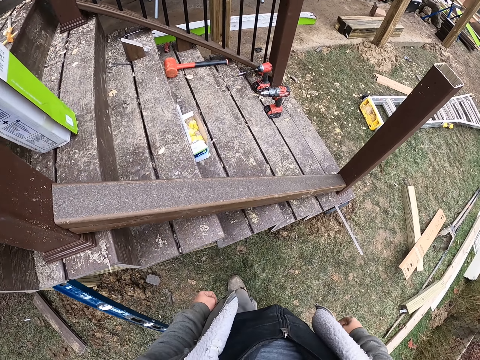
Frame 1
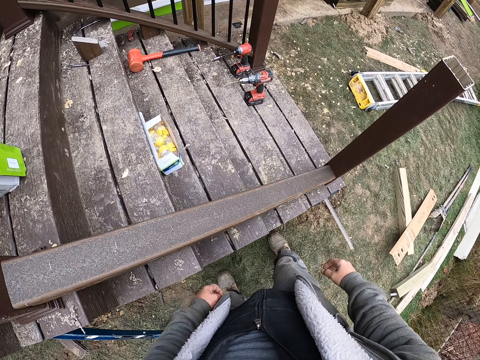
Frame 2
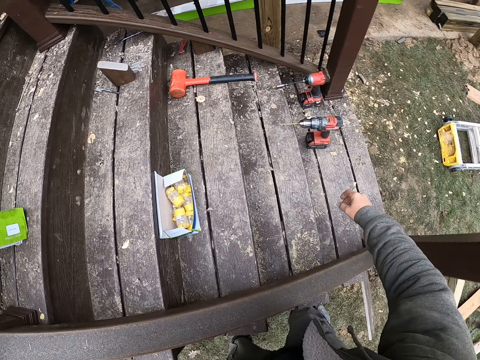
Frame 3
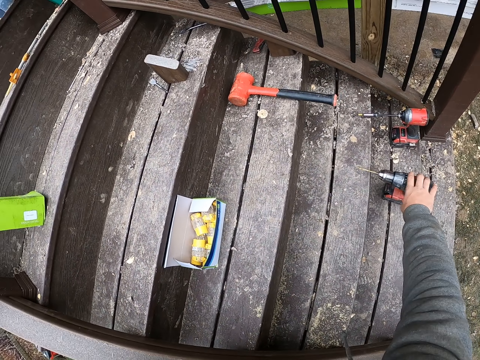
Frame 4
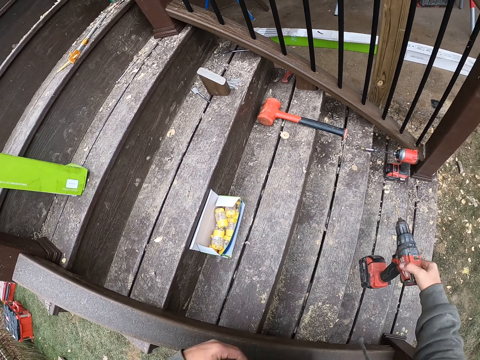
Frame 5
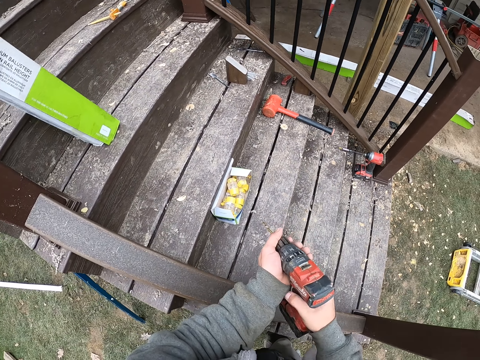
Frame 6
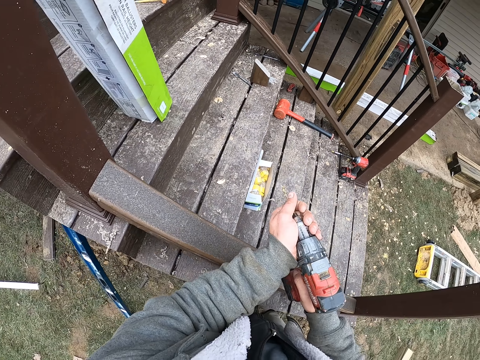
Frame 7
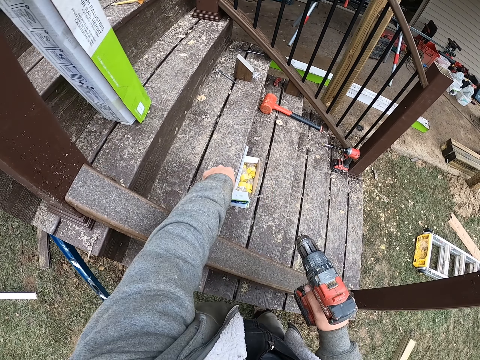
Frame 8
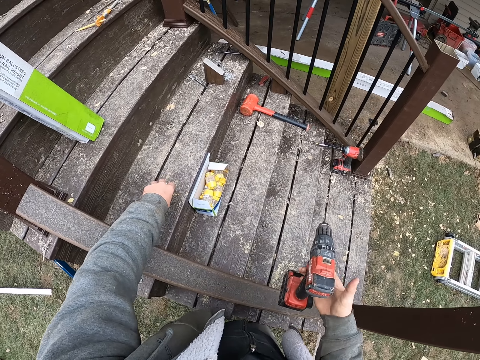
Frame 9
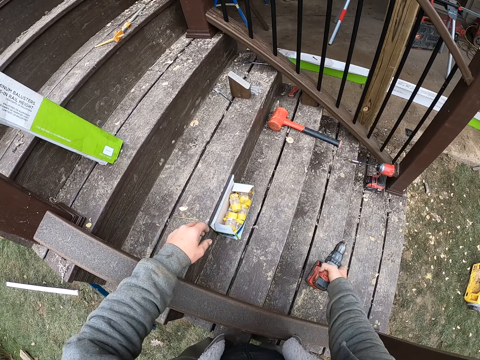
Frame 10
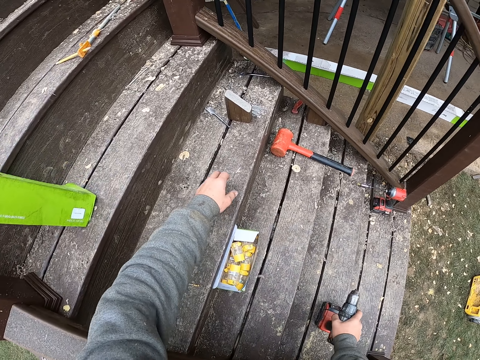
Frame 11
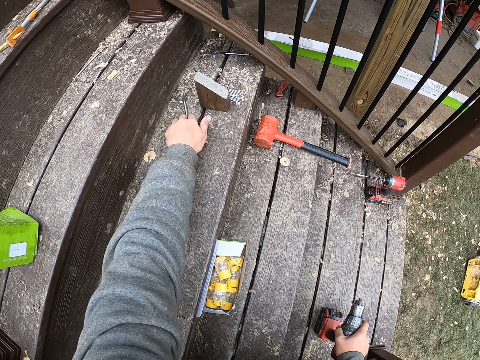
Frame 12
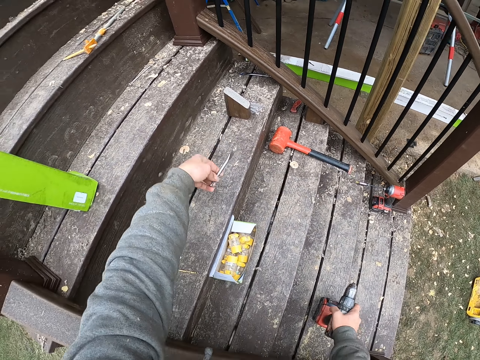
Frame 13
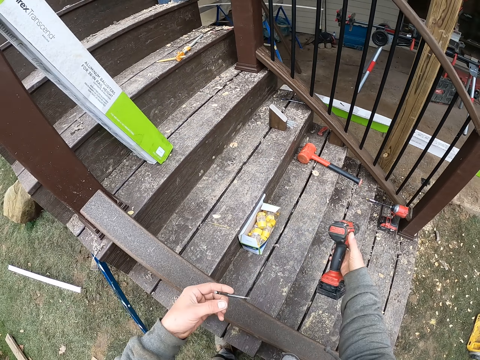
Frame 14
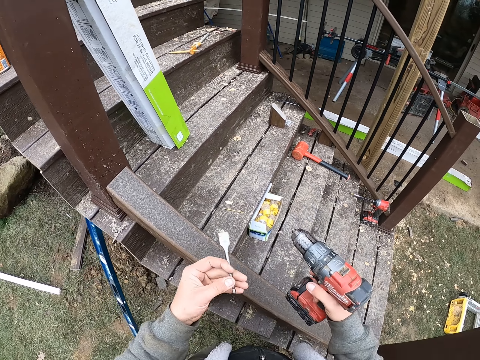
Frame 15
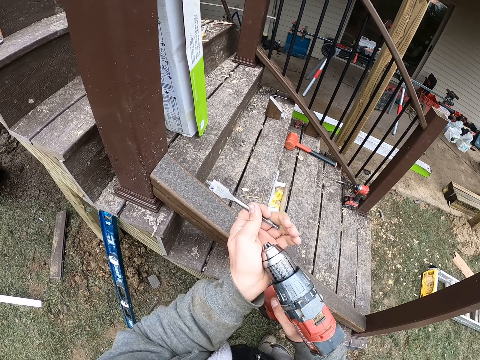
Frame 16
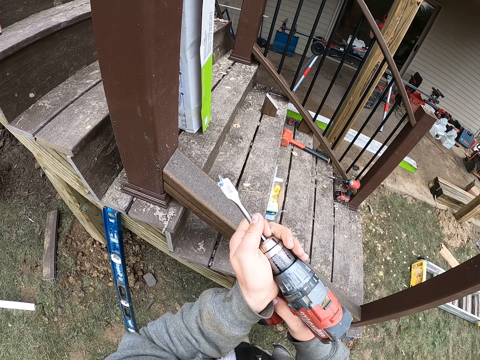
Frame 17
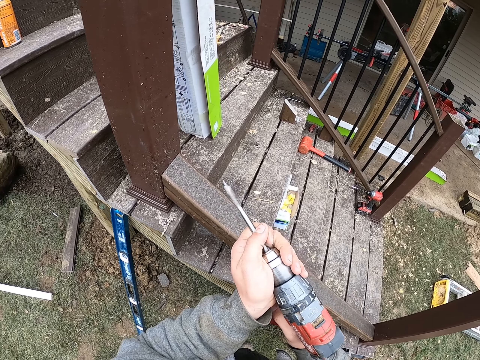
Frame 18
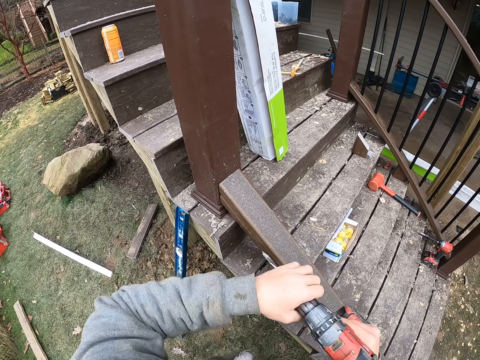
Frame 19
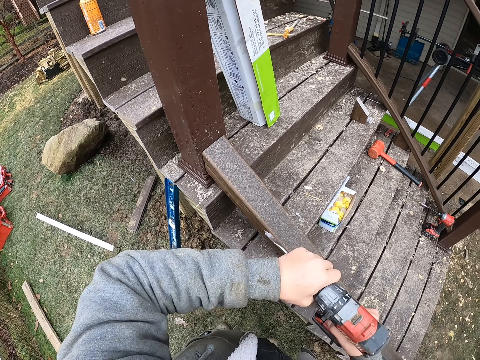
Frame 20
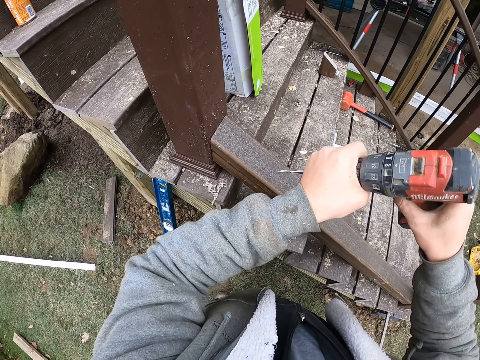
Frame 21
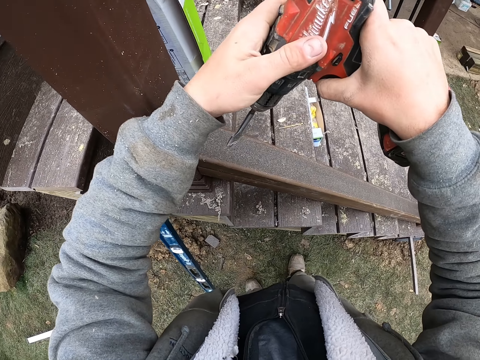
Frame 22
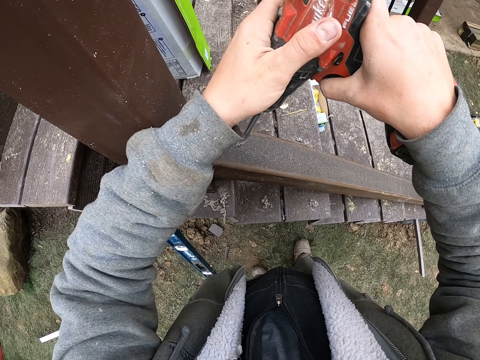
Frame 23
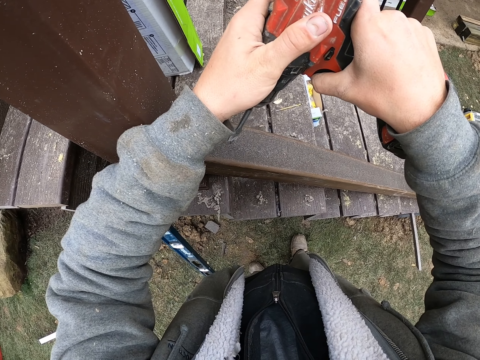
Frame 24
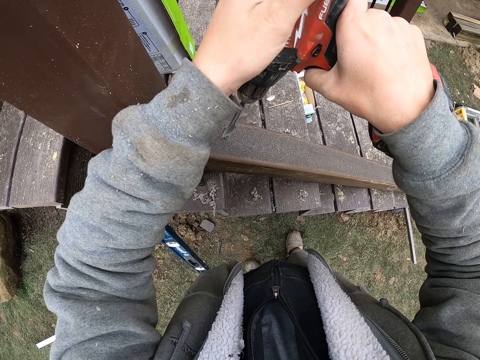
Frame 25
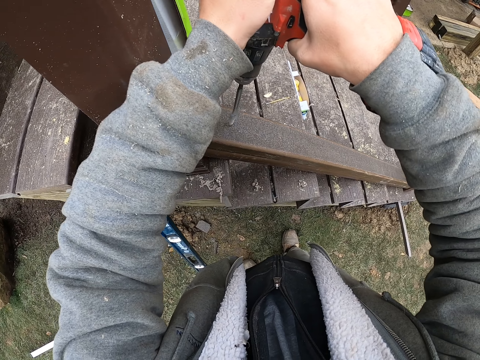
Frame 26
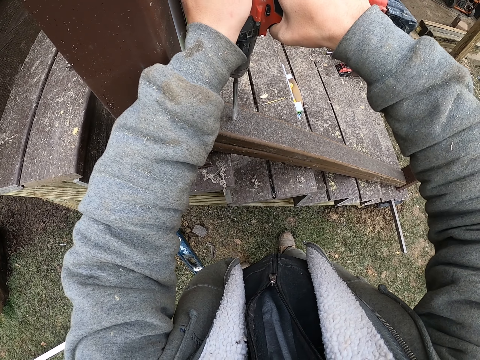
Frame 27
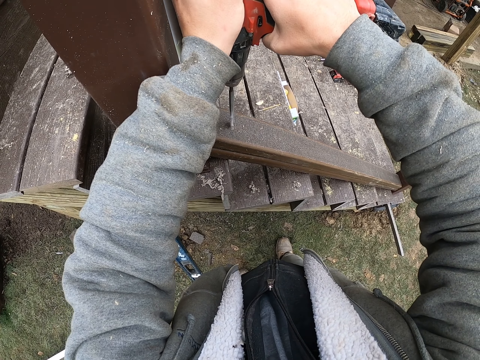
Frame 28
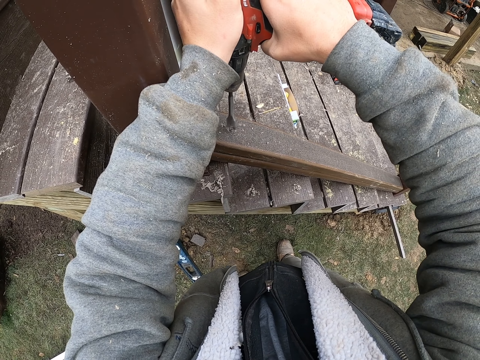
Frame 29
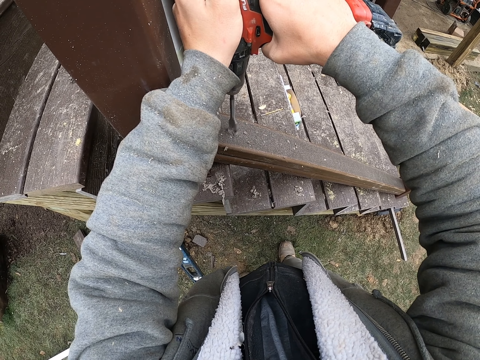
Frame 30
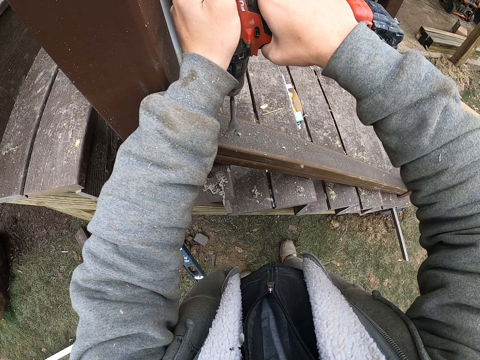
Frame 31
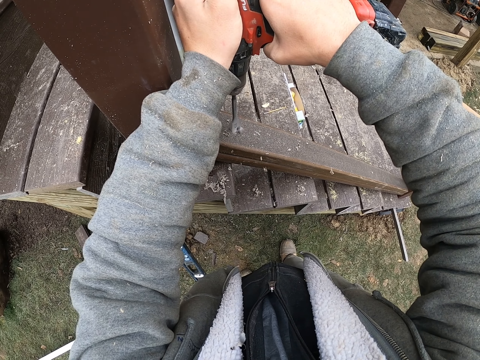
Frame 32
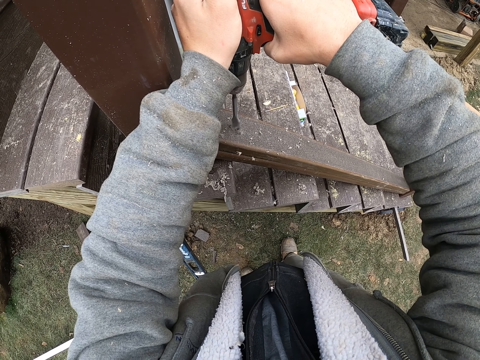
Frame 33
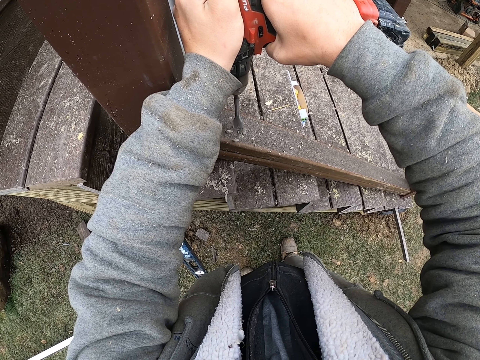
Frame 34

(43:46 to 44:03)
The camera wearer walks around the compound. They take the power drill. They remove the bit from the drill. They place the drill bit on the stairs. They place the drill on the stairs. They pick up the drill bit. They fix the drill bit on the drilling machine. They adjust the drilling machine. They drill the wood.

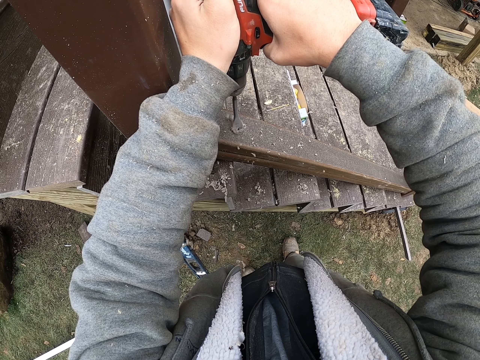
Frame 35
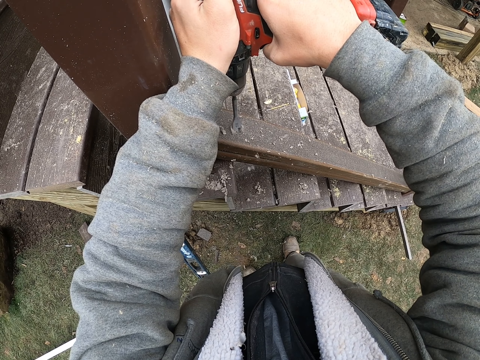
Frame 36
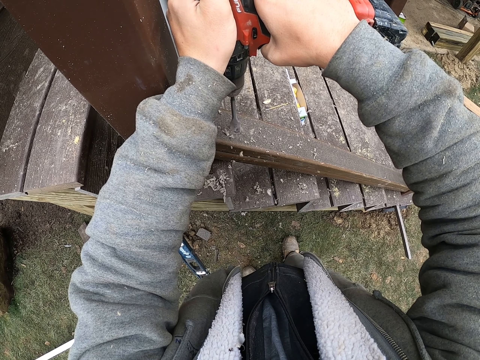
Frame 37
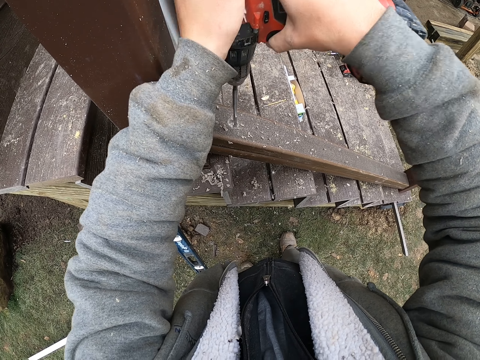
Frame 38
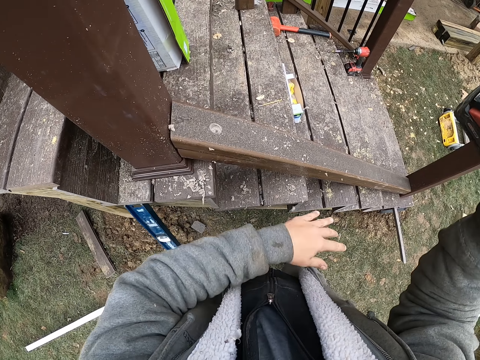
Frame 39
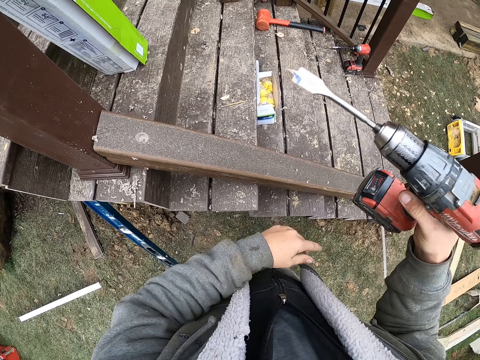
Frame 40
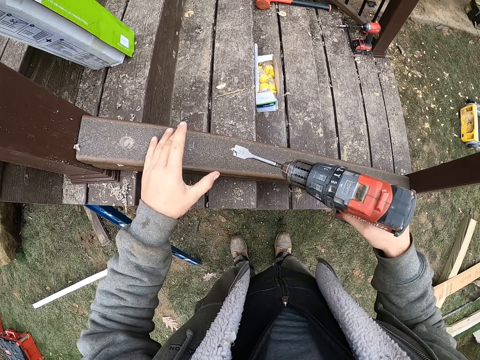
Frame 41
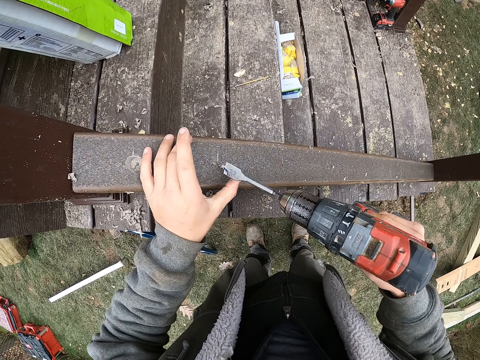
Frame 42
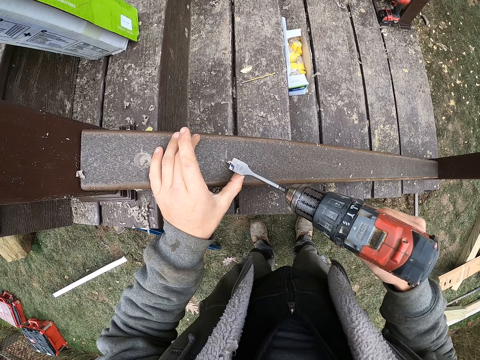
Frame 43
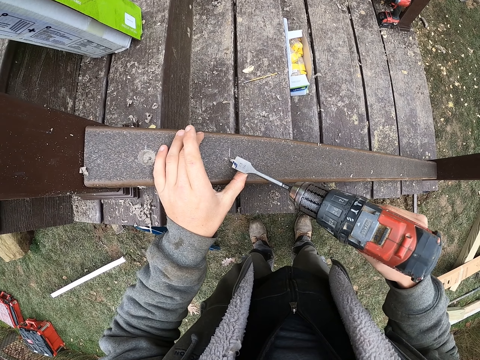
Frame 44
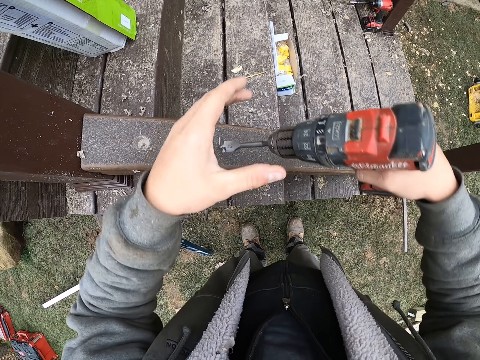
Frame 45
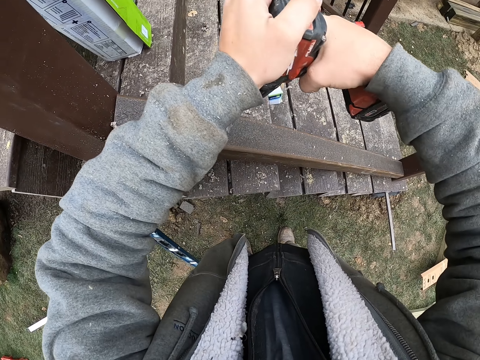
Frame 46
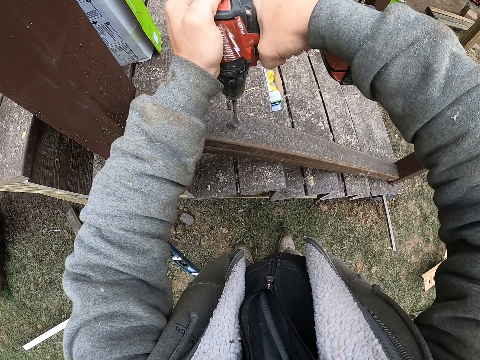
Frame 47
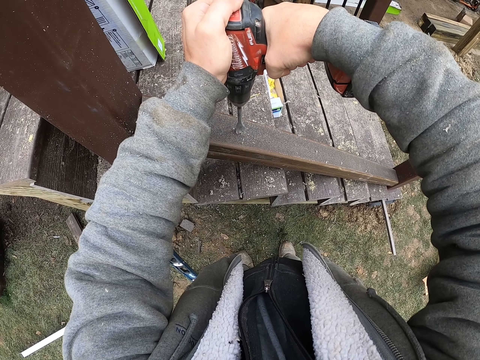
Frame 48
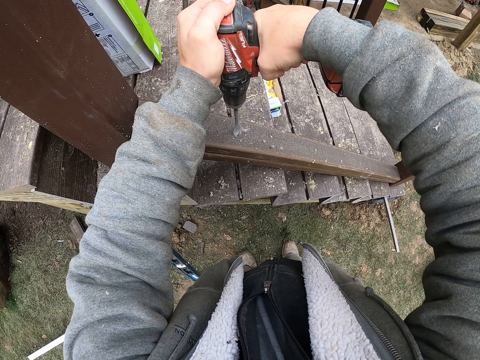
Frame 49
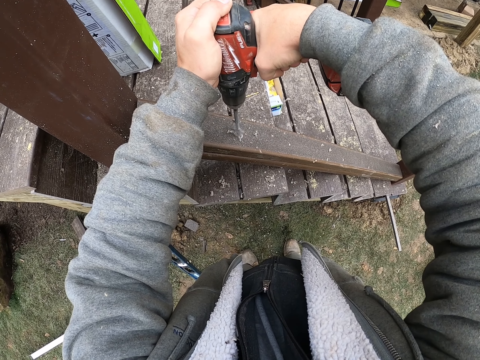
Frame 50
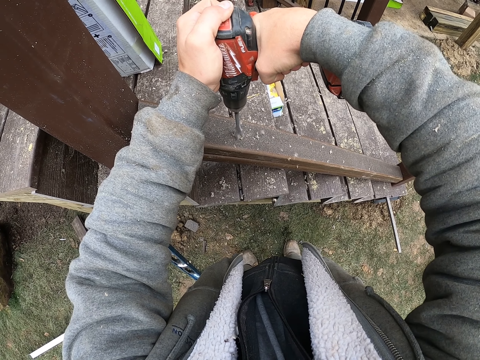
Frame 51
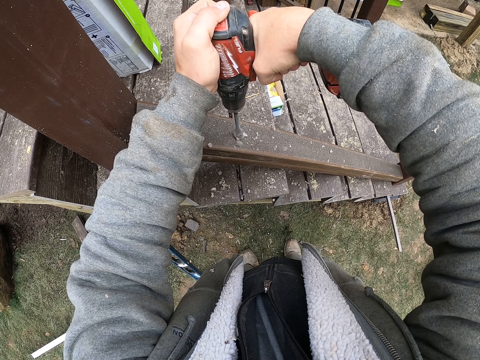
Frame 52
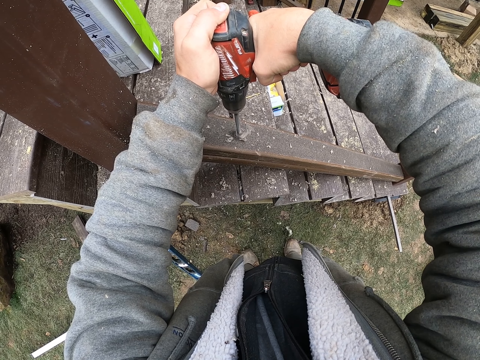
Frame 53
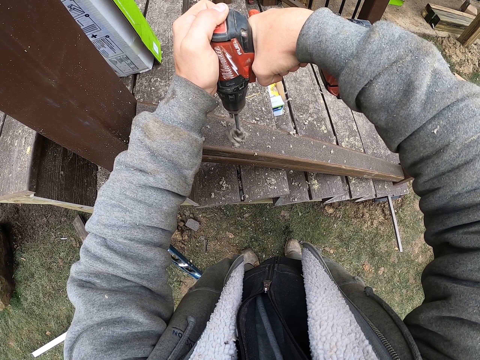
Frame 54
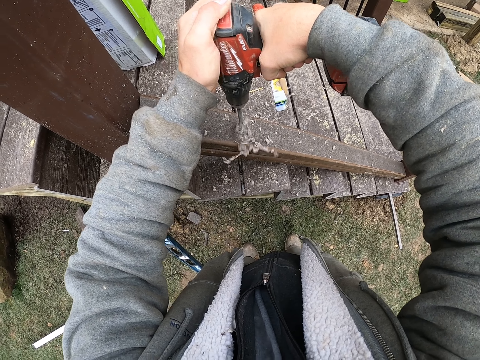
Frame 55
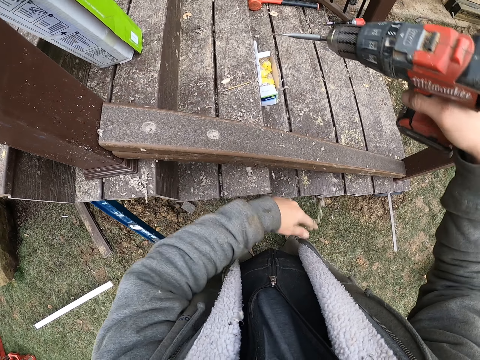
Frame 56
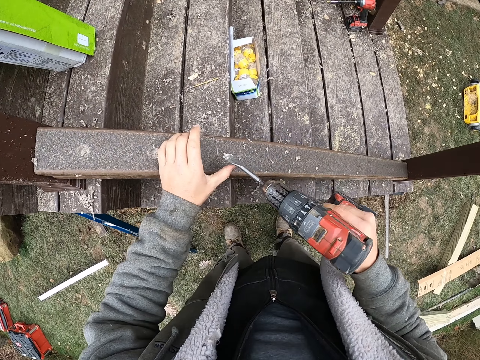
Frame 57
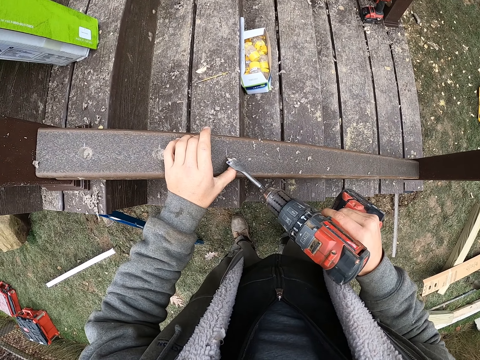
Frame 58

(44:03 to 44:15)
The camera wearer wipes the wood with the left hand. They drill the wood. They wipe the wood with the left hand.
